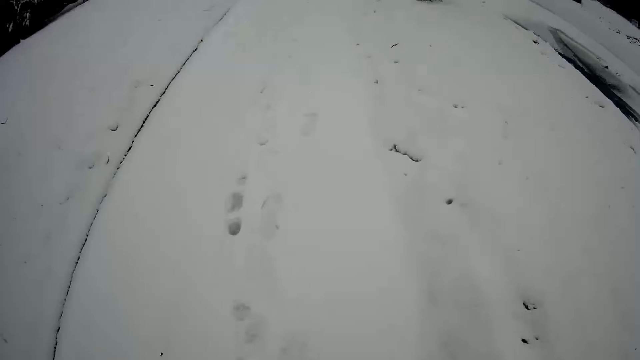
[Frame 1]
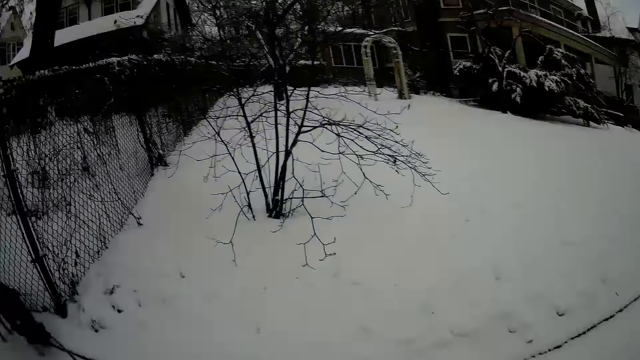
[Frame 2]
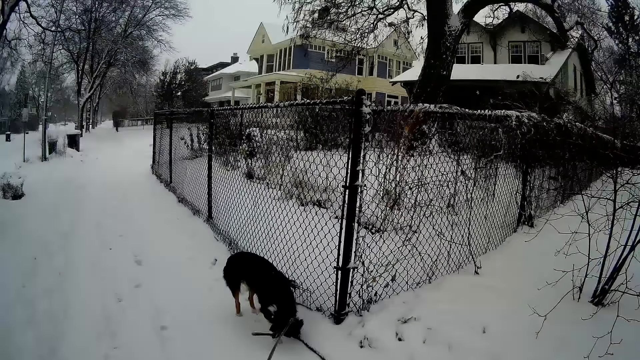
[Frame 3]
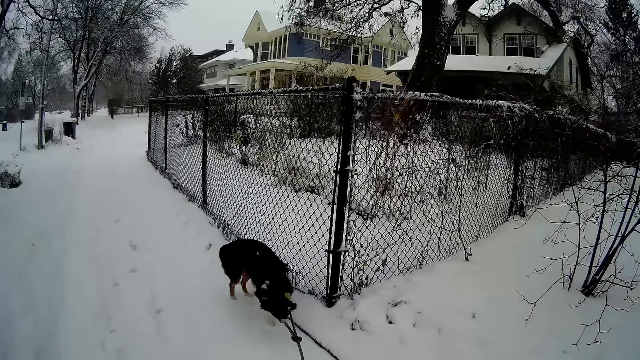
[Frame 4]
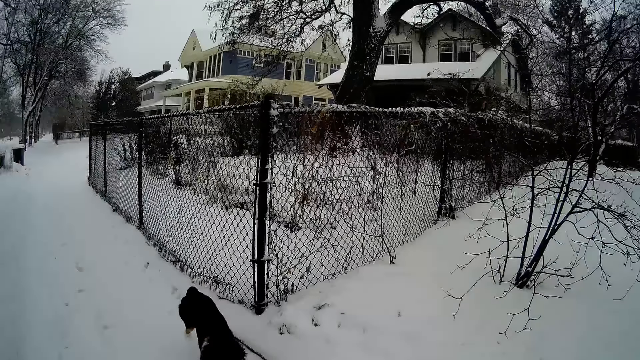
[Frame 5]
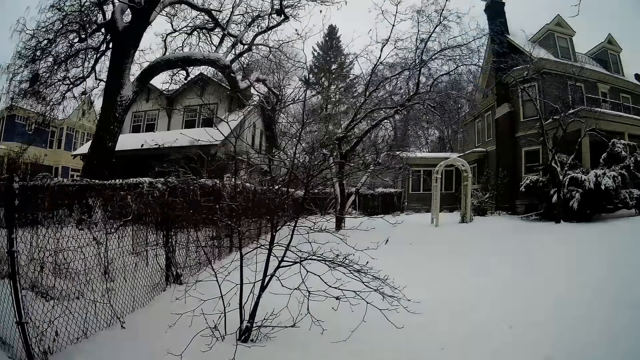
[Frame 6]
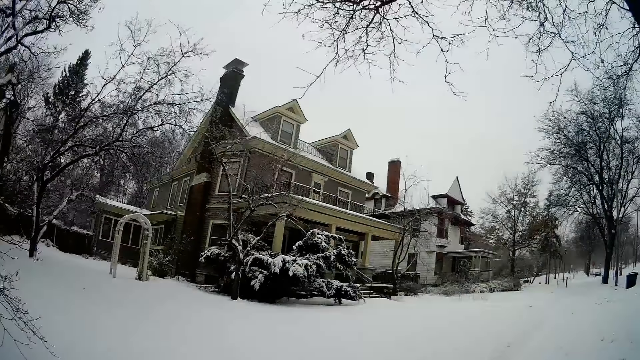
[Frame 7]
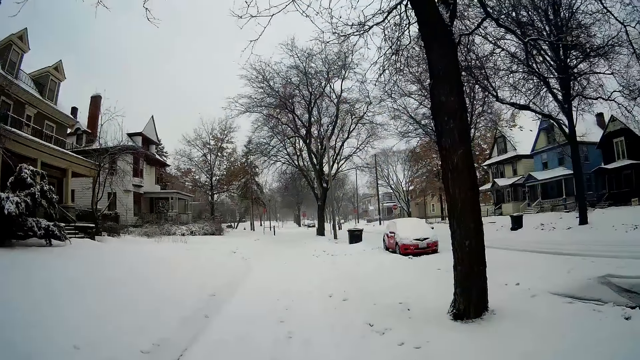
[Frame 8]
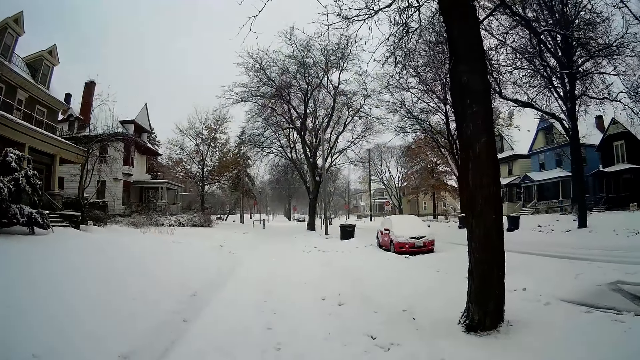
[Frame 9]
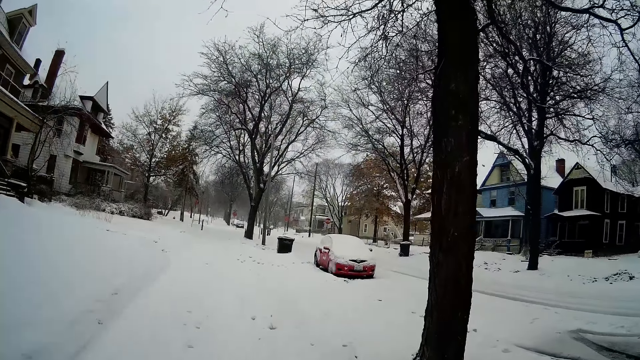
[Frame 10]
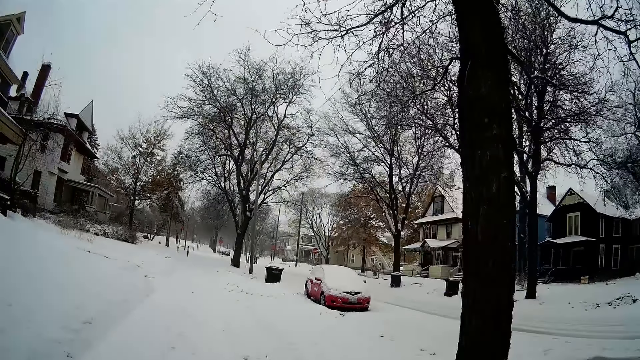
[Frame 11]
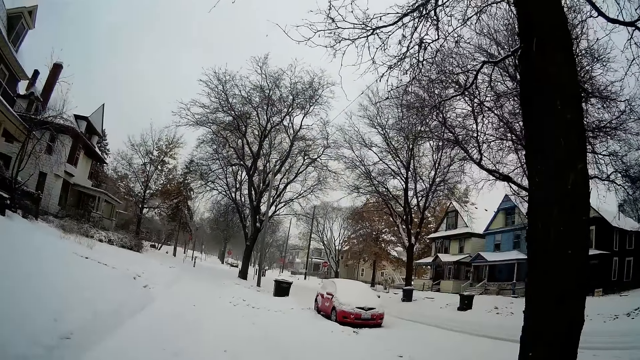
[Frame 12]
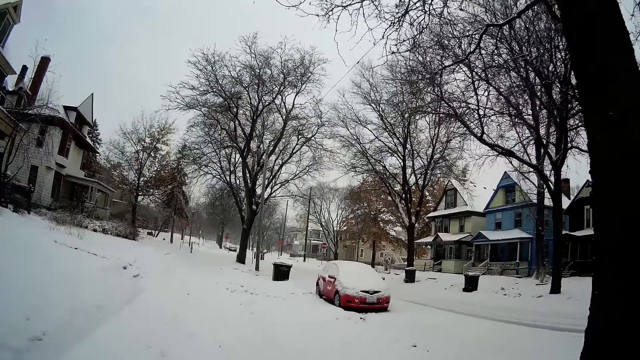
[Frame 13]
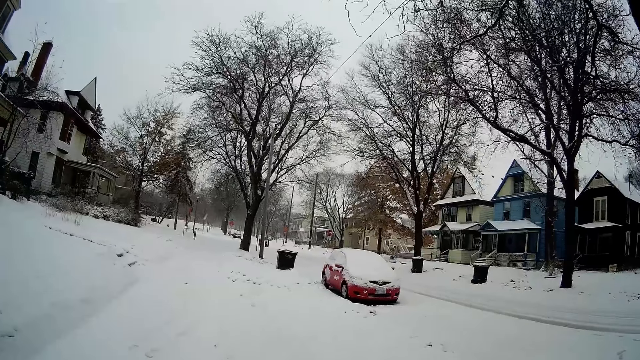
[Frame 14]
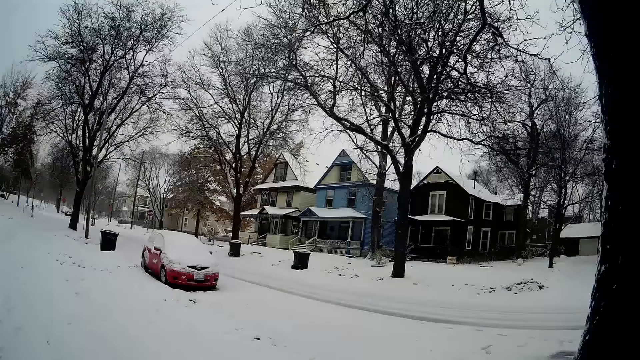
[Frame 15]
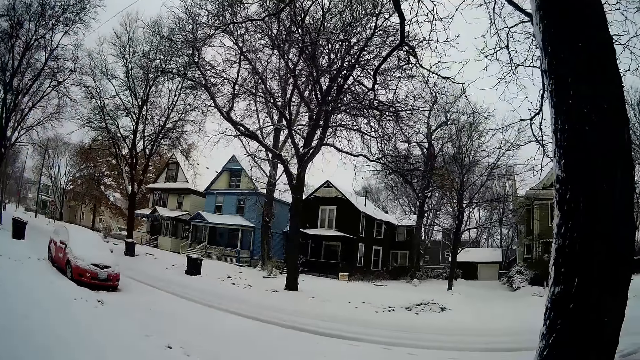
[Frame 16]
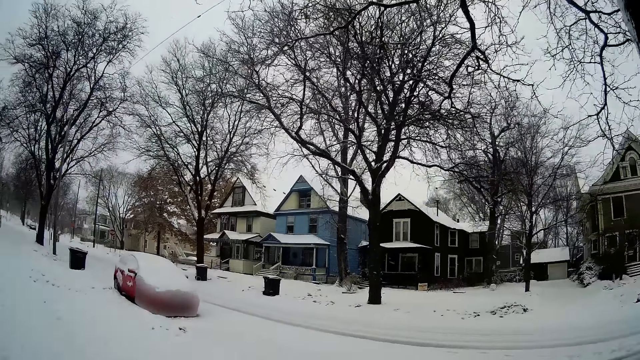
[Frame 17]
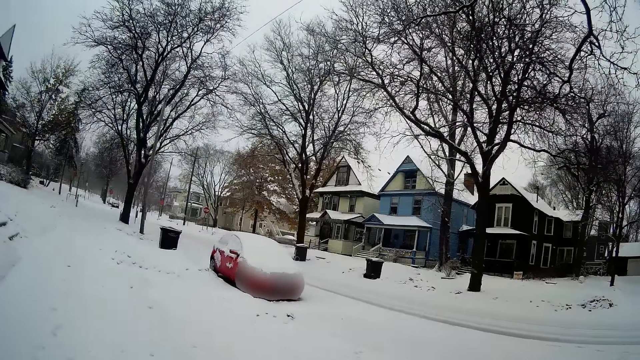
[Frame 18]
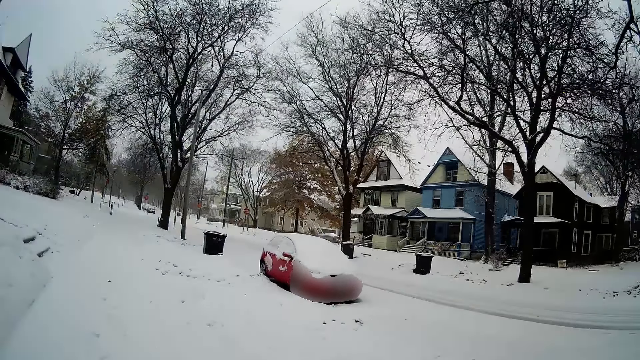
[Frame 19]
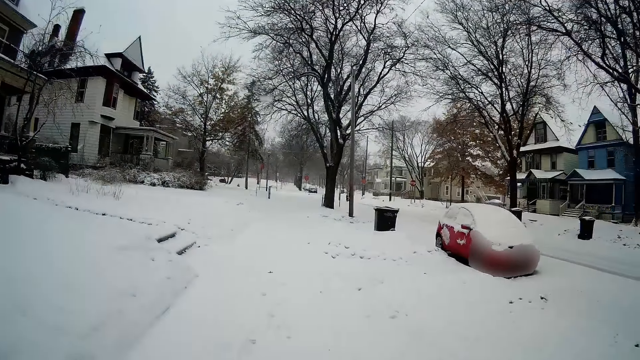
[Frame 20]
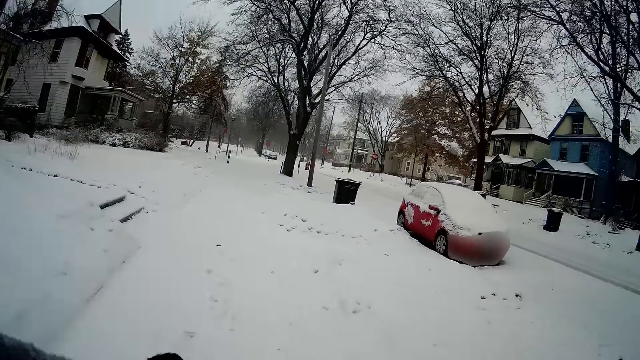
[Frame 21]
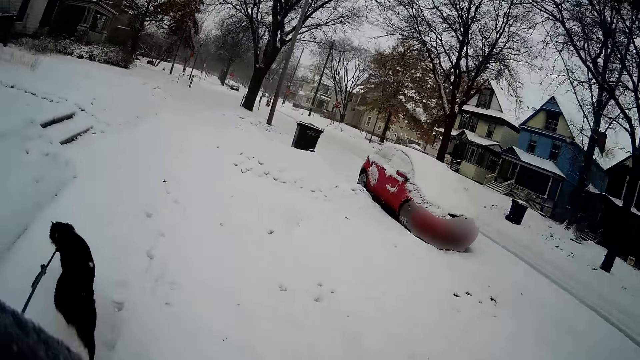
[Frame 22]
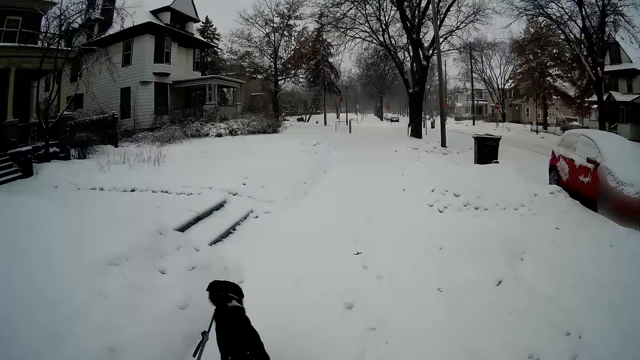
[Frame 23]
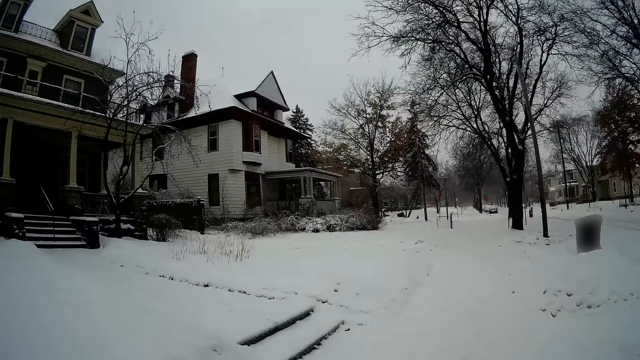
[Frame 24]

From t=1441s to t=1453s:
The dog pees by a wire mesh fence. The camera wearer pulls the dog. He walks the dog with the leash in his left hand.

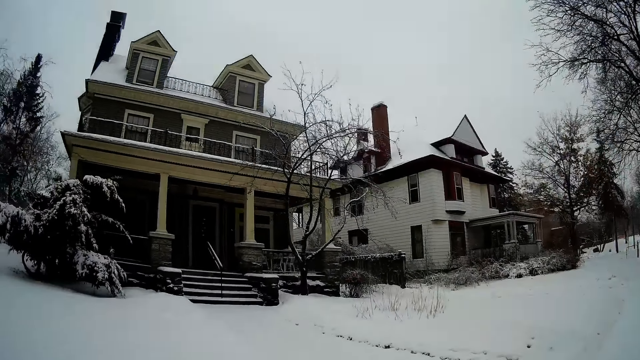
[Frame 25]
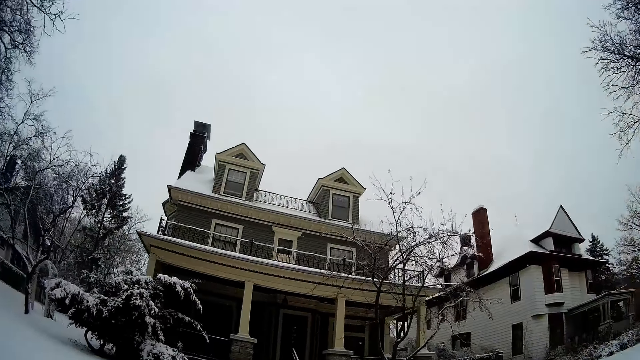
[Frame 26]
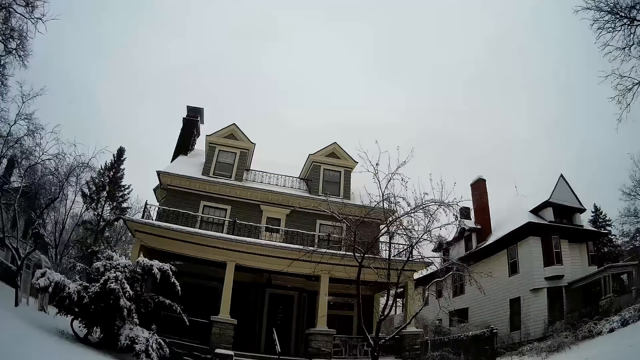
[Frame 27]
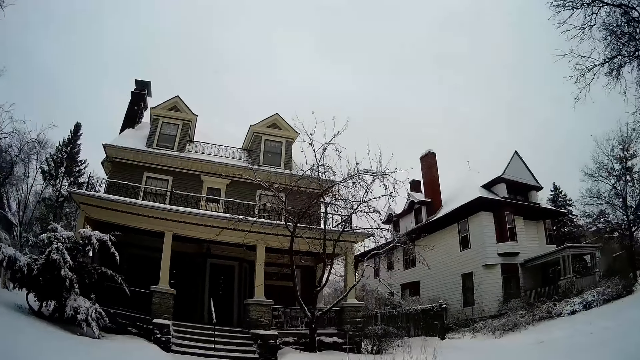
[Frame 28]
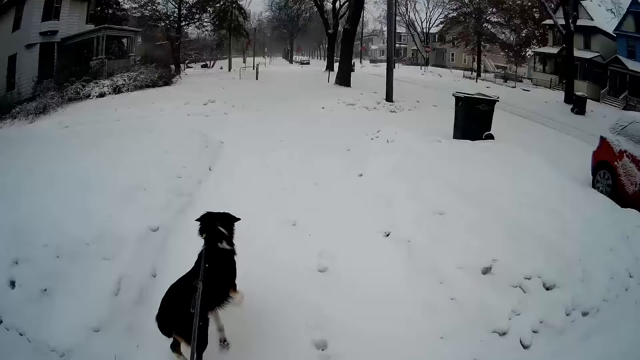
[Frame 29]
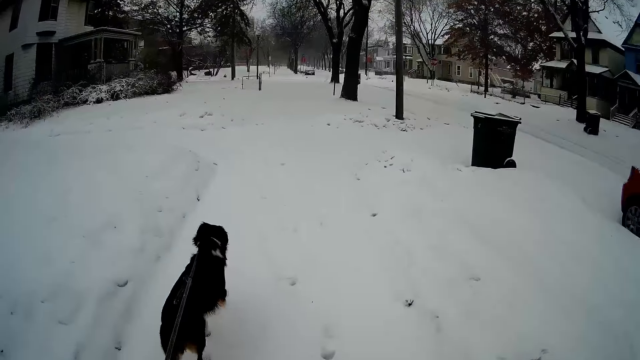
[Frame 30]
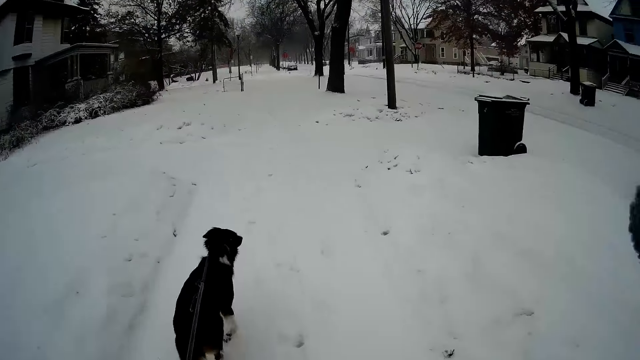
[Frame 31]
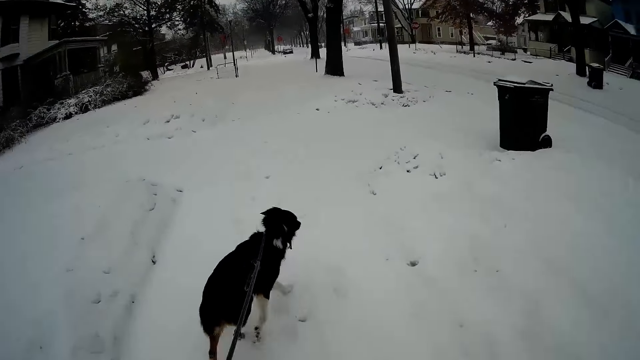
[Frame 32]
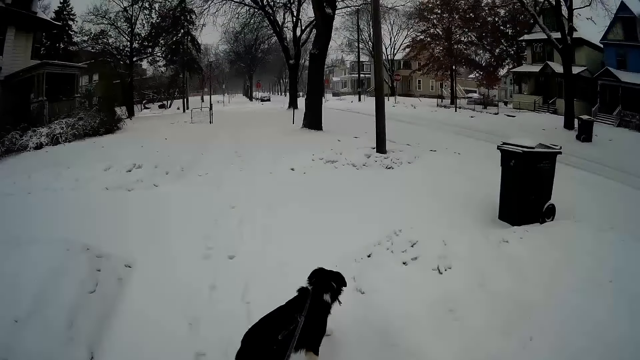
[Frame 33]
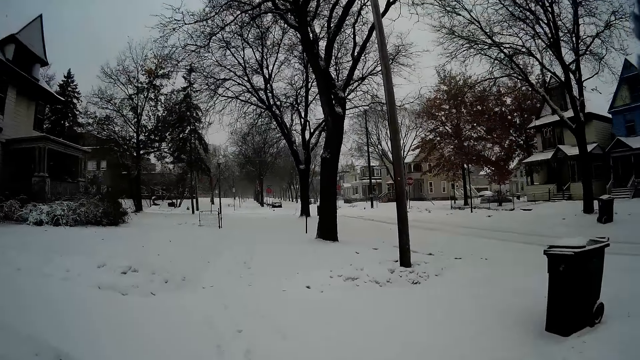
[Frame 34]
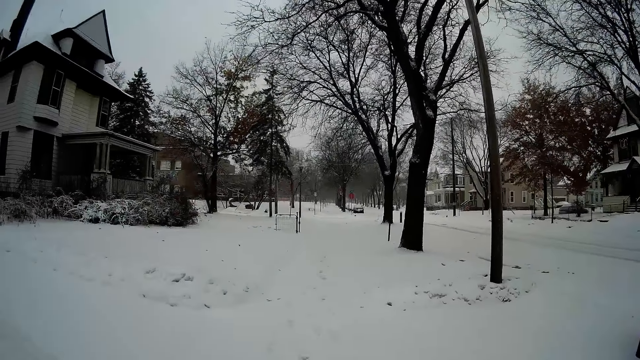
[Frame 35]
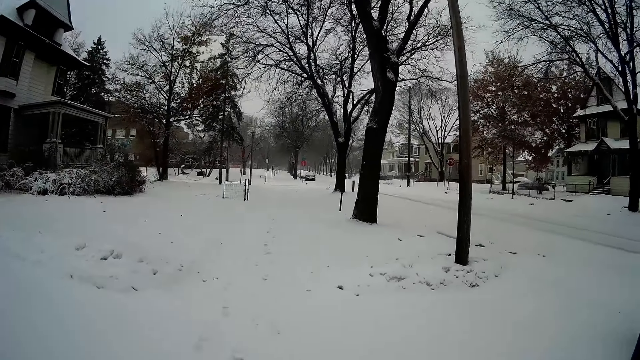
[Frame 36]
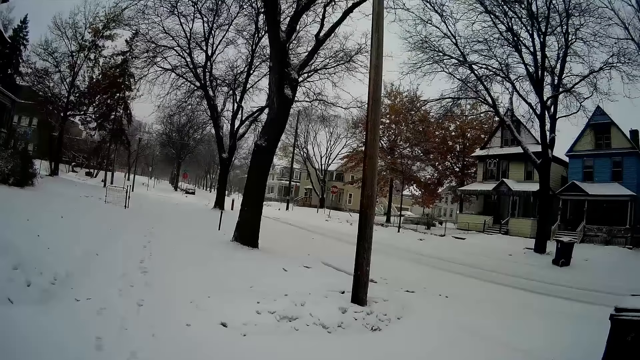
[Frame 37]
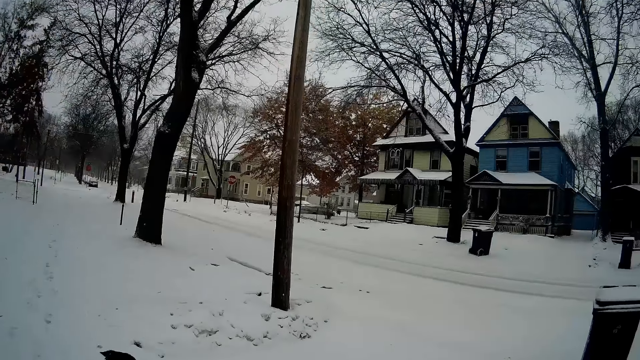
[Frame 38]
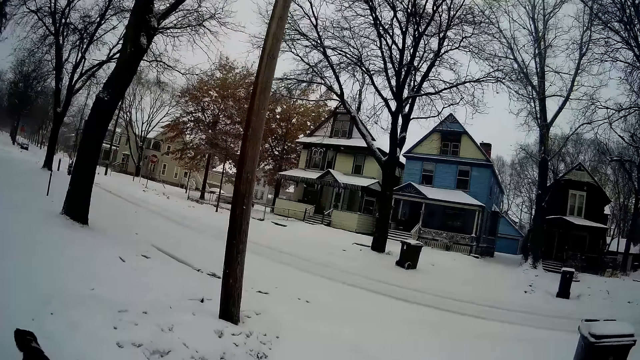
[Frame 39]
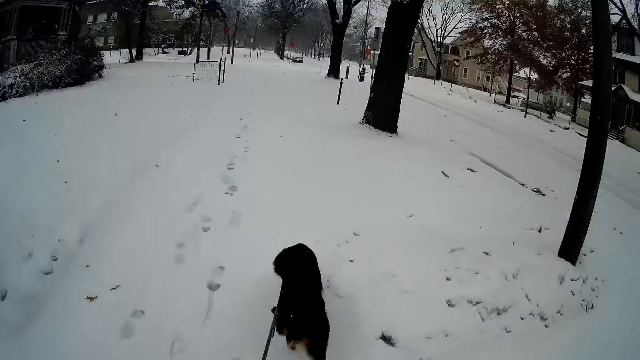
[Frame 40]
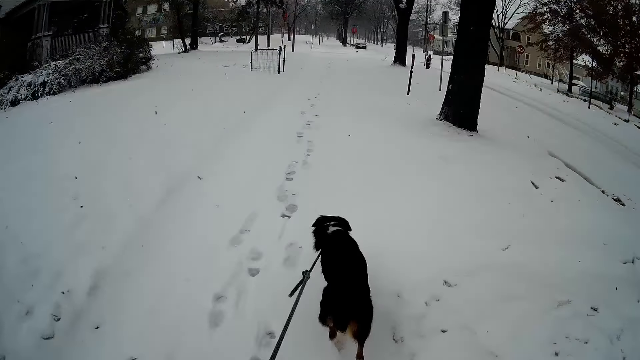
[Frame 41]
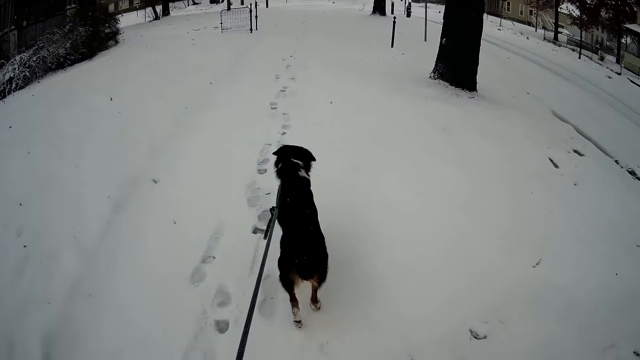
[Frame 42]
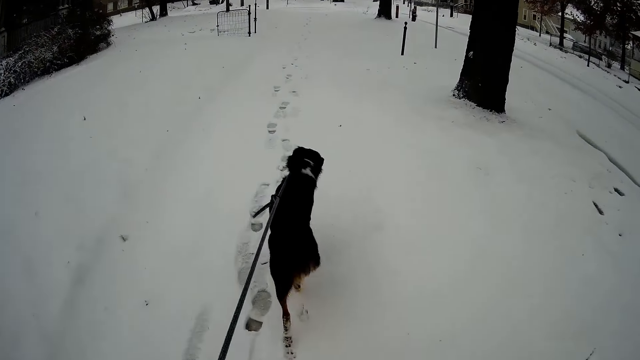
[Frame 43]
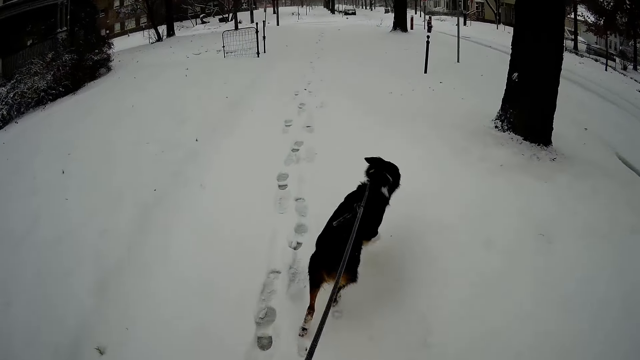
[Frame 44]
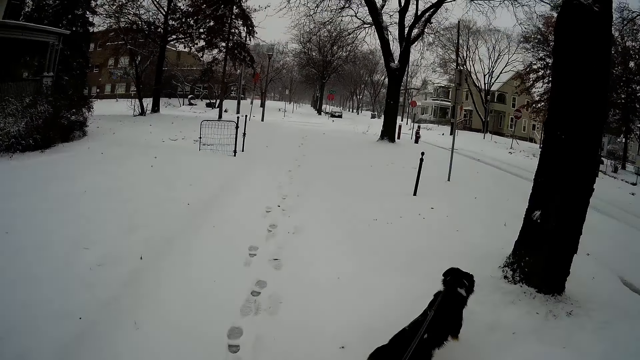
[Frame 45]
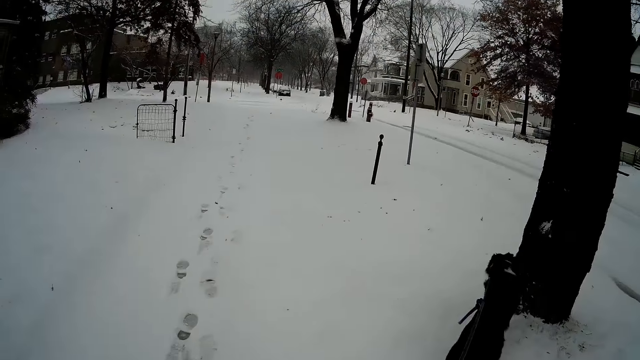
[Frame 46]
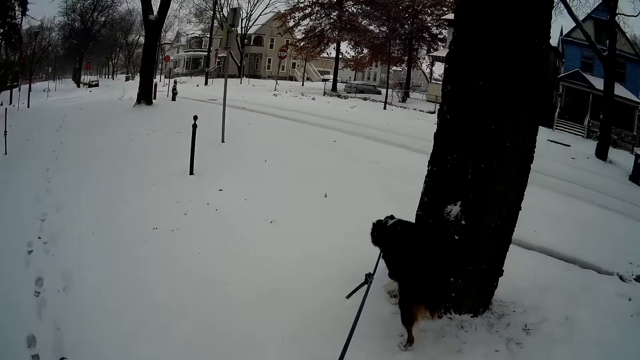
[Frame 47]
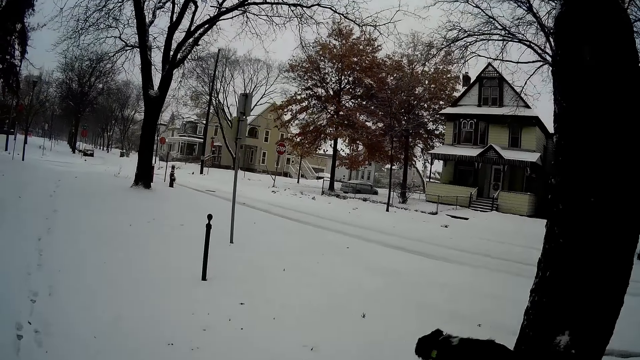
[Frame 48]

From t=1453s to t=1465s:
The dog walks towards a black tree.
